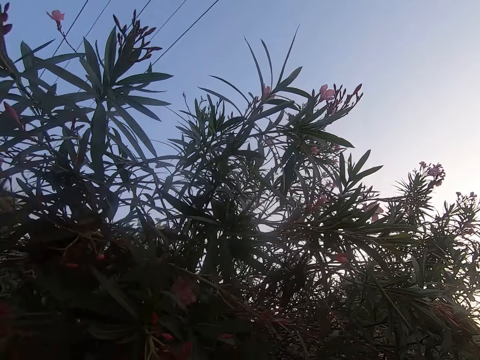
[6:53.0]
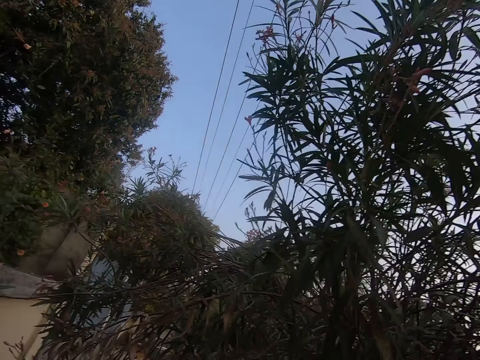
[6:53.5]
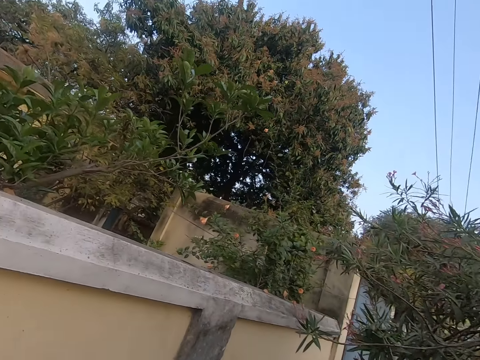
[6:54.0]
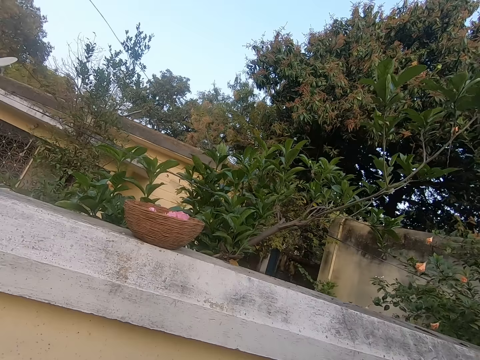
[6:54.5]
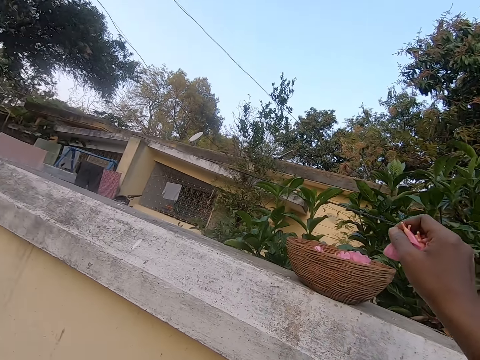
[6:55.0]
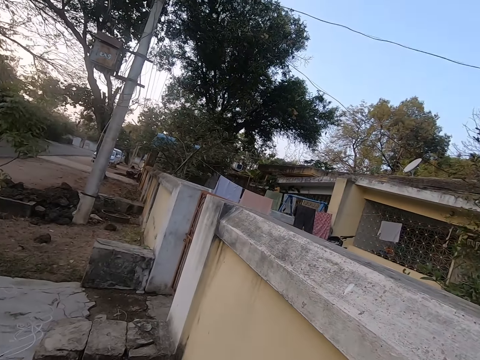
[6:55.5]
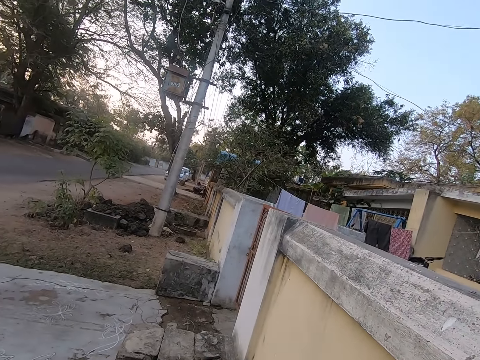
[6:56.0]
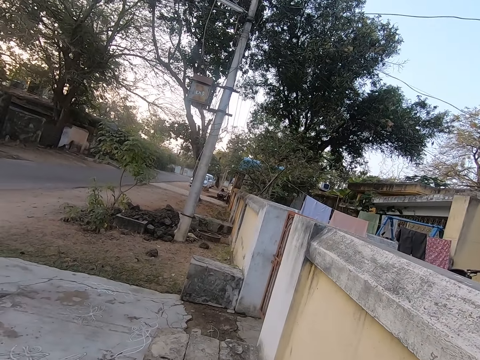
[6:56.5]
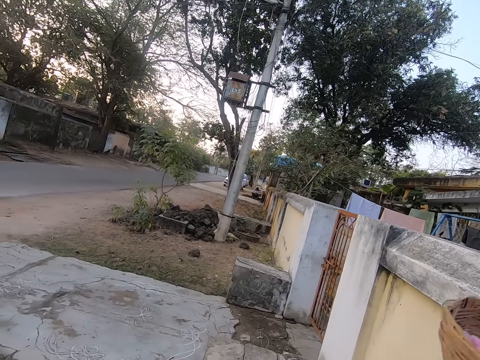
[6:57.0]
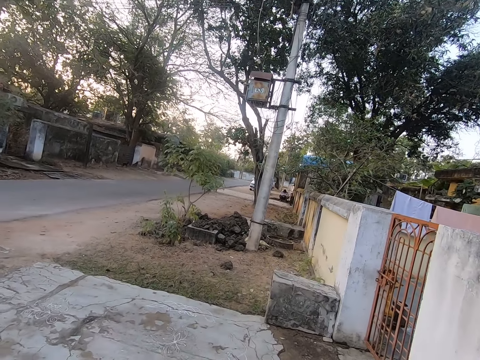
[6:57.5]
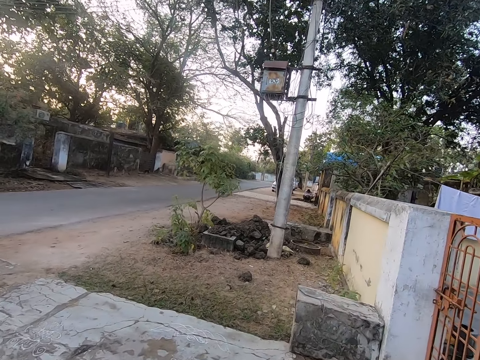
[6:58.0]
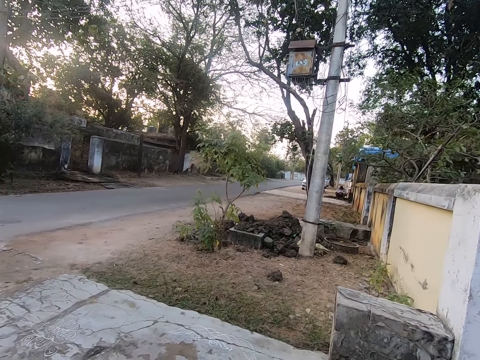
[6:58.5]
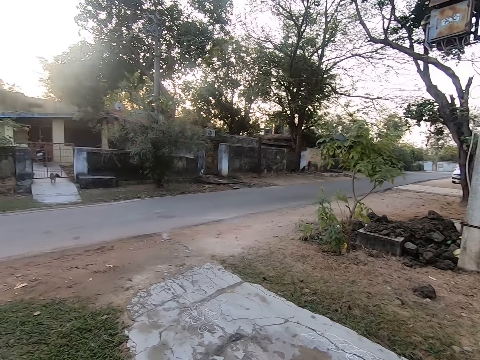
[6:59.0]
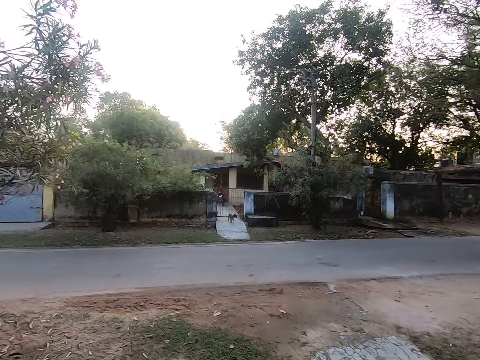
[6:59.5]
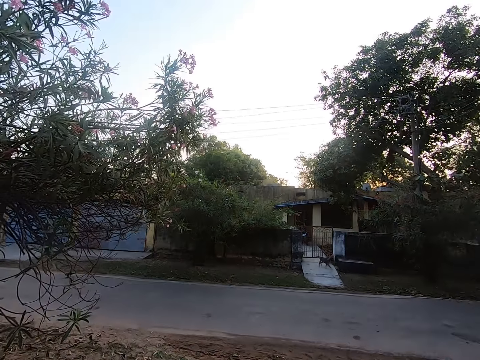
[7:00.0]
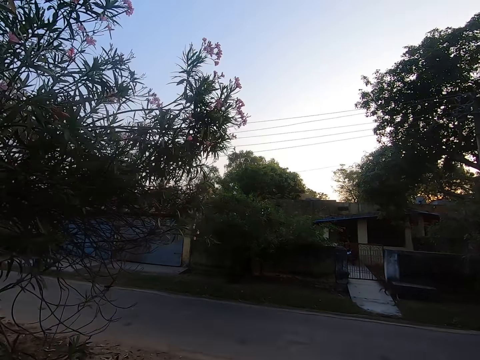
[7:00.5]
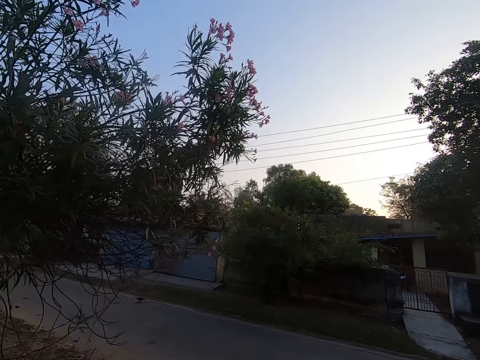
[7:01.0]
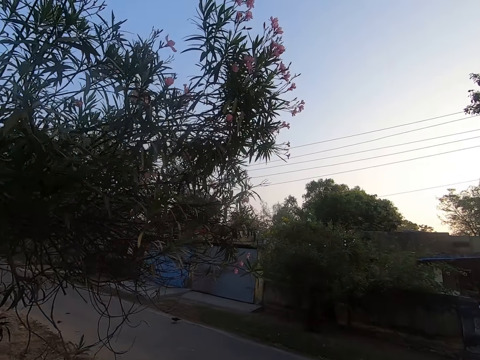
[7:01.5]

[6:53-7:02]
The camera wearer moves around. They put the flowers inside the wicker basket. They walk around the compound.

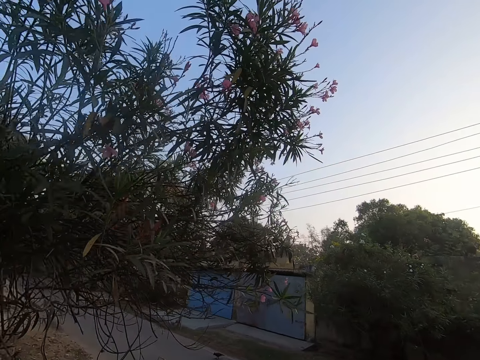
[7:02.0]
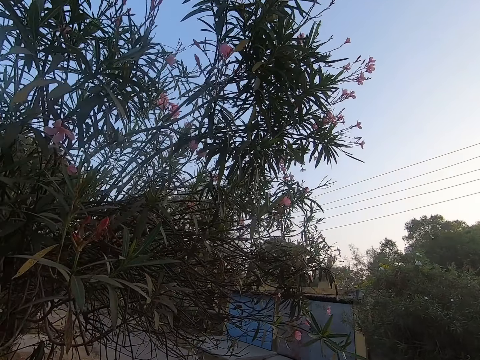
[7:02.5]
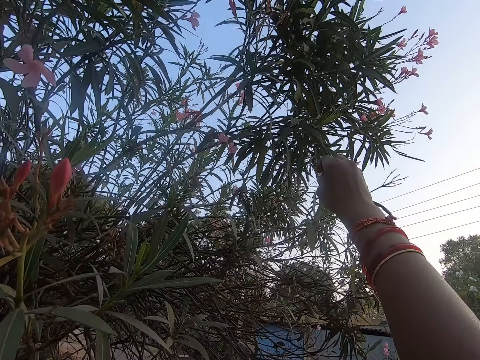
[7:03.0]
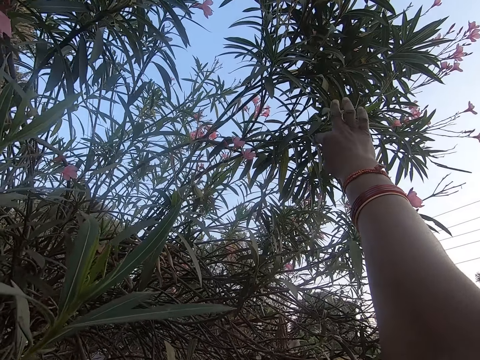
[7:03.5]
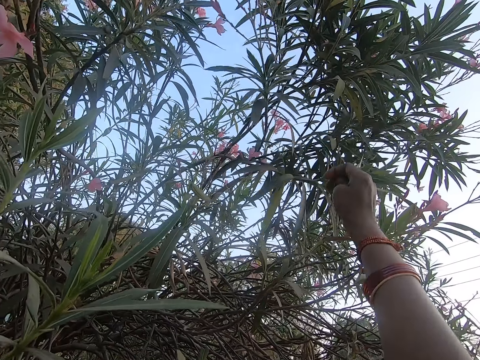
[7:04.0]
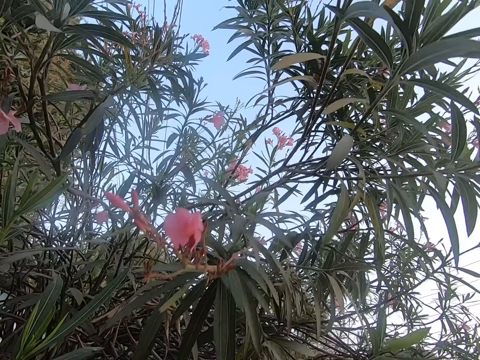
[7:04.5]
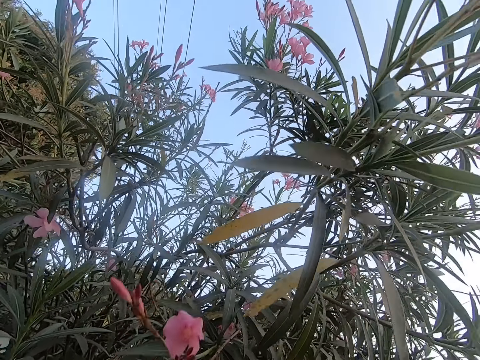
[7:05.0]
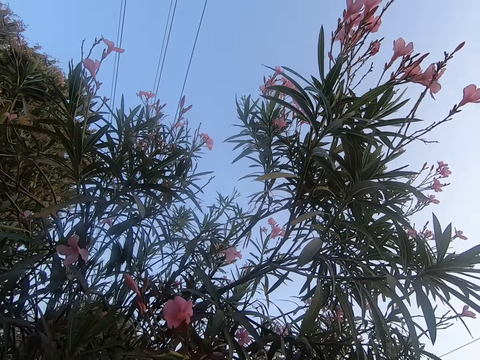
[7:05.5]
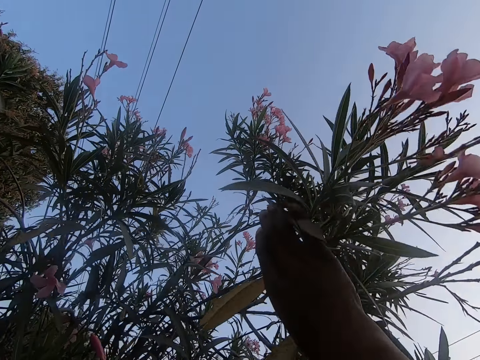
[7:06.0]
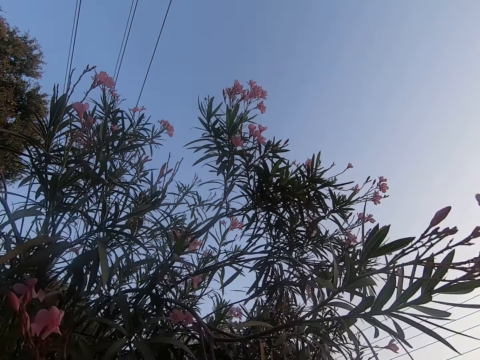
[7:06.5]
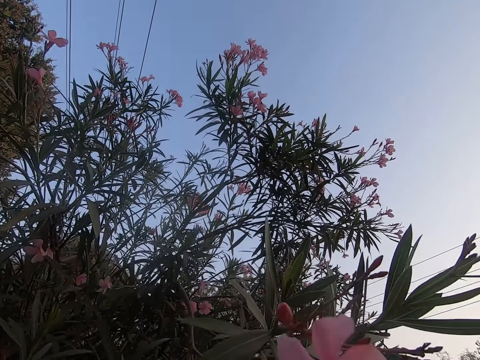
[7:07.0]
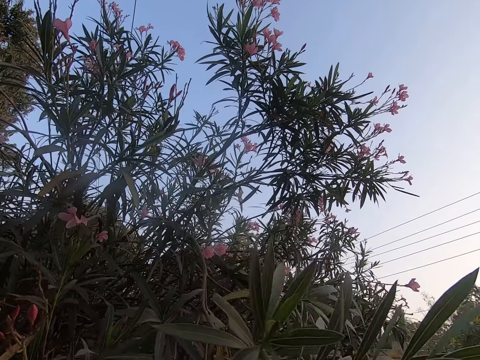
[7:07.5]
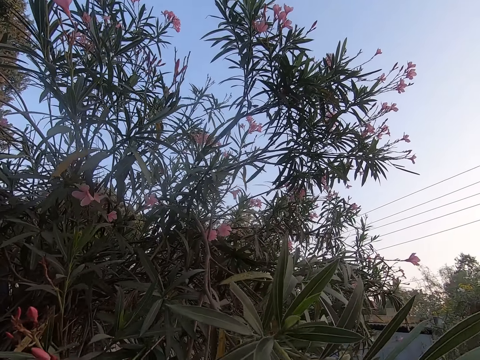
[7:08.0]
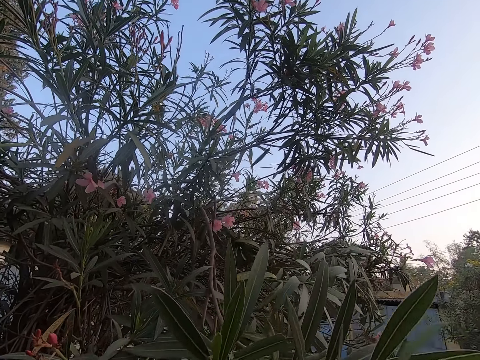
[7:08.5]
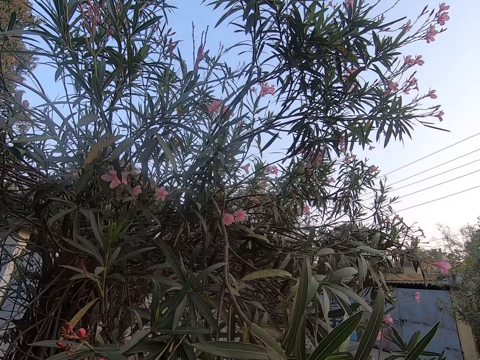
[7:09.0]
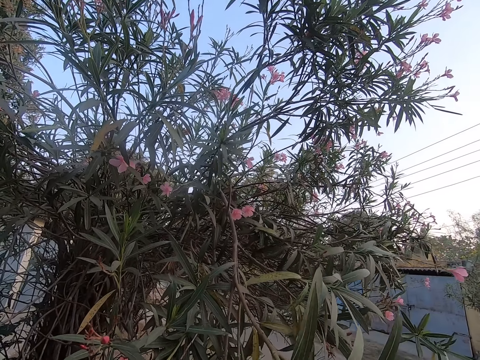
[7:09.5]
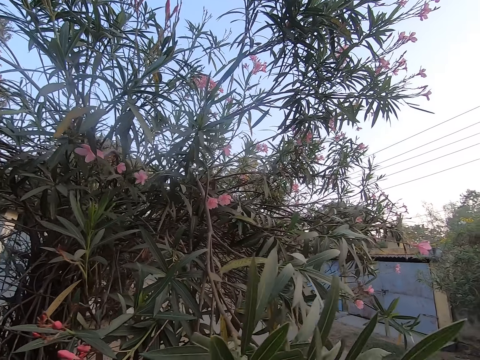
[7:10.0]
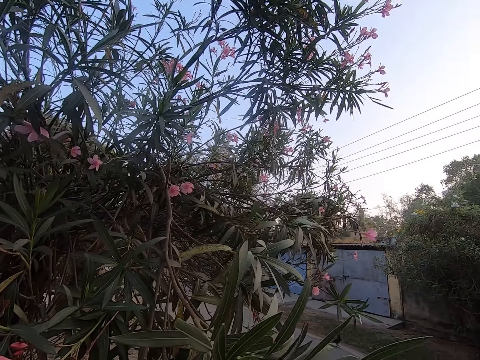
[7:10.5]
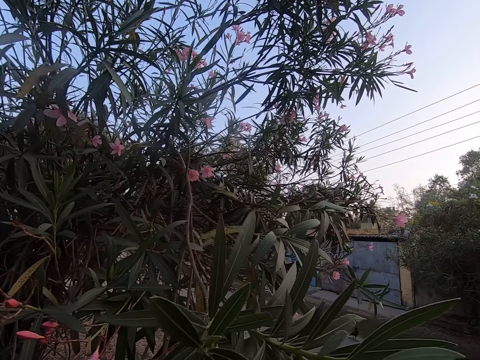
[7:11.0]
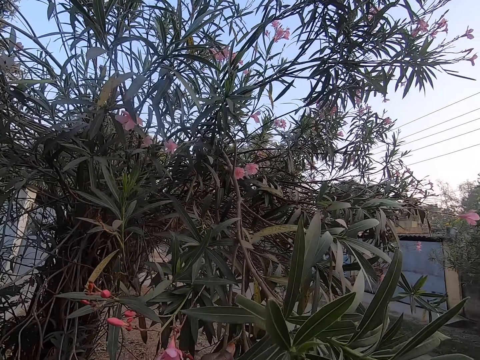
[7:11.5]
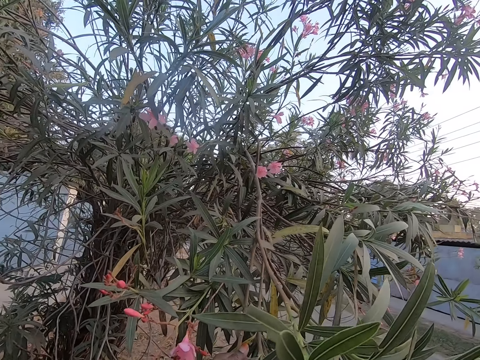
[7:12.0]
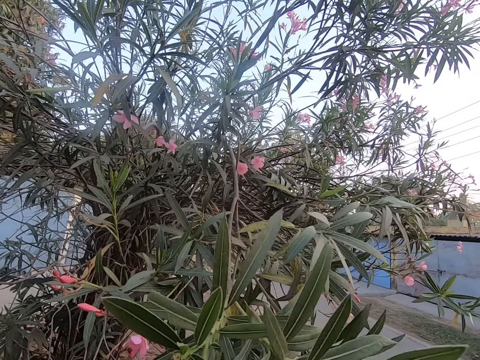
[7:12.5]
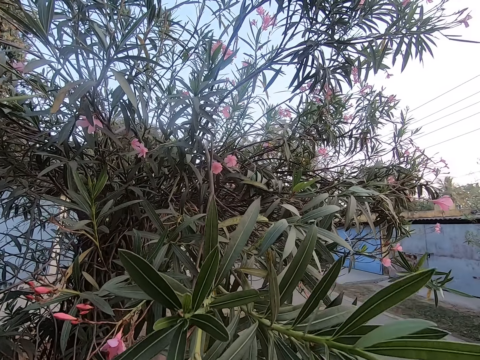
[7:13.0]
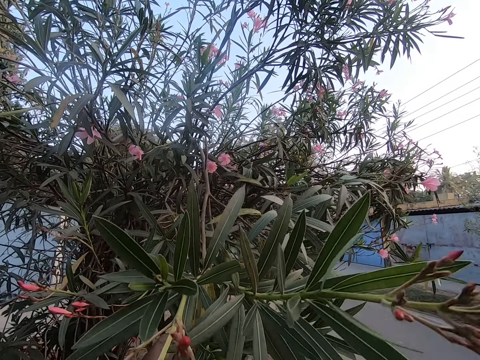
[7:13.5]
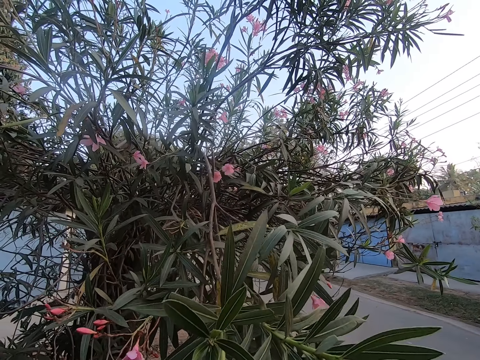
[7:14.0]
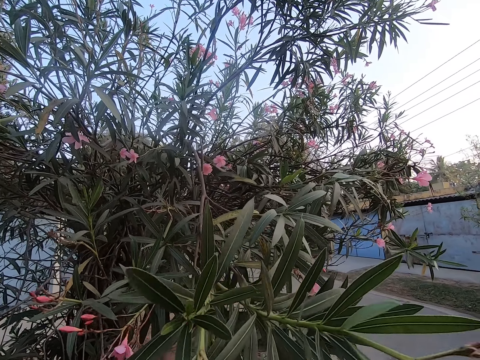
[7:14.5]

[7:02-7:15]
The camera wearer plucks flowers from the tree. They pull down the branch of the tree. They pluck the flowers on the branches of the tree.

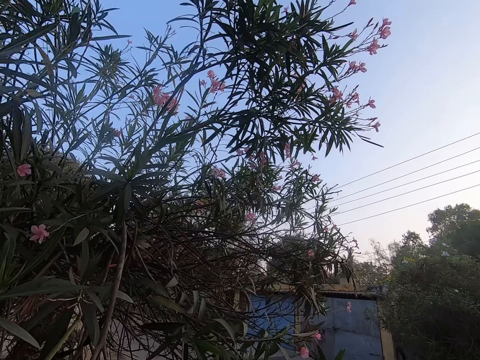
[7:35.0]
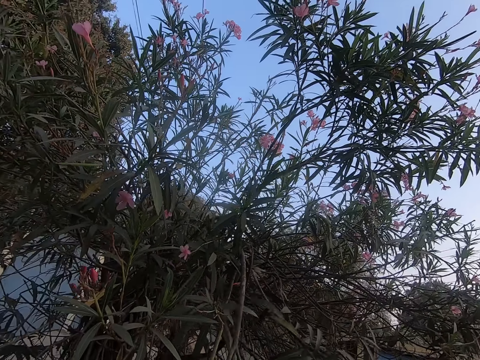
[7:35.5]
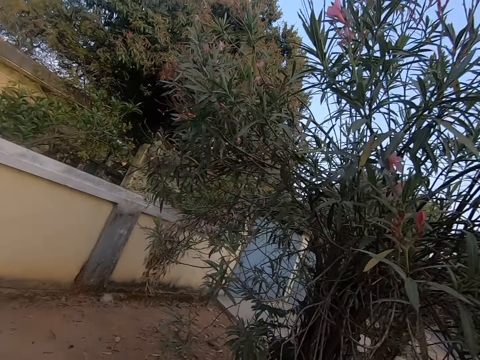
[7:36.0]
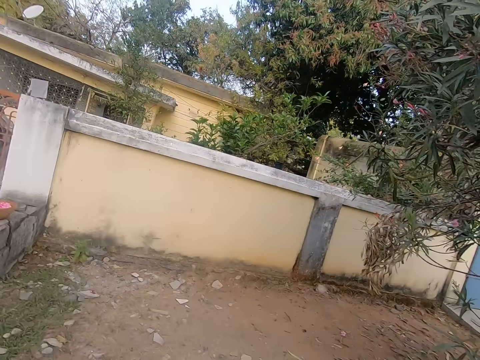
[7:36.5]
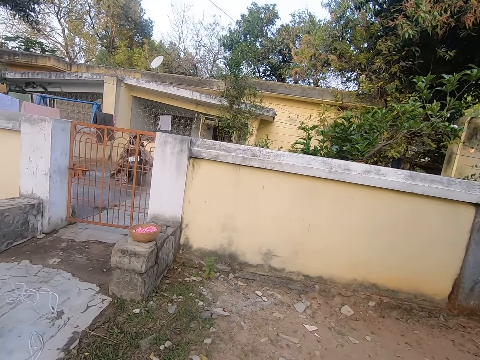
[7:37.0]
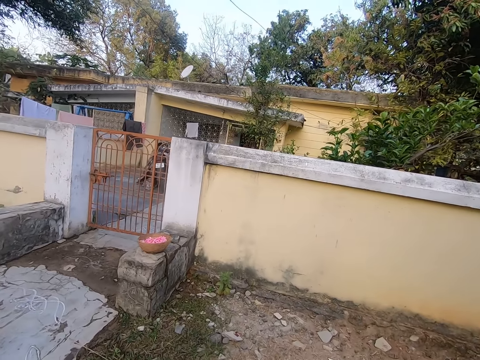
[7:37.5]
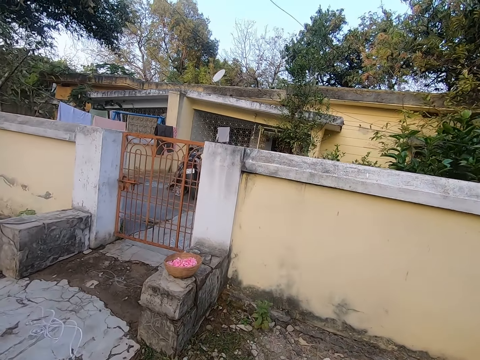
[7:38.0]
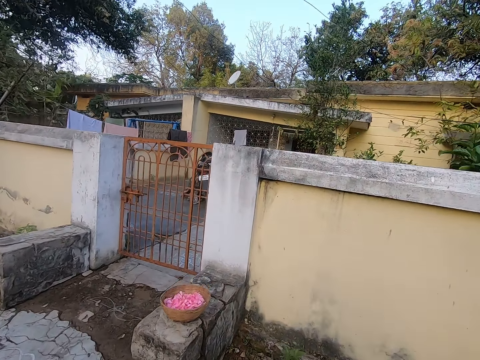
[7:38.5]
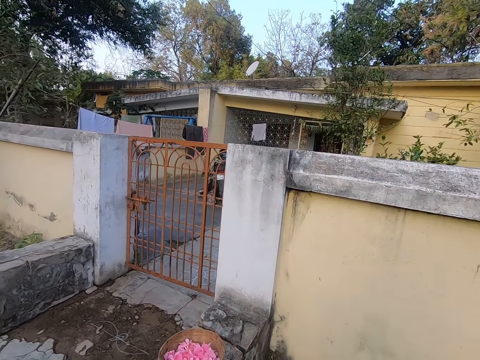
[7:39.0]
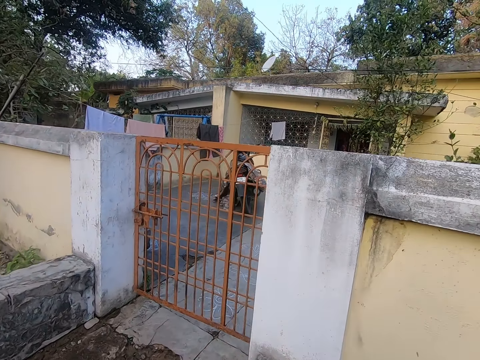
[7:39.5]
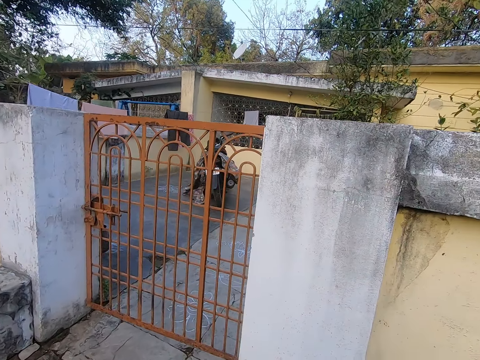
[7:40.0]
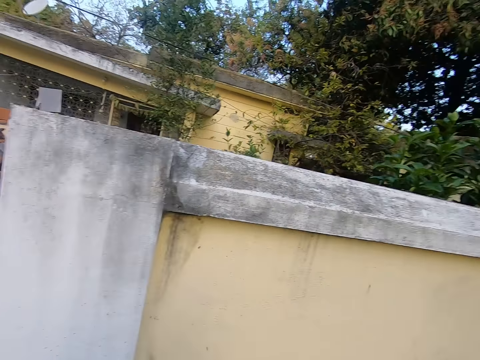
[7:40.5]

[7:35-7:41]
The camera wearer walks towards the basket. They put flowers in the basket.
